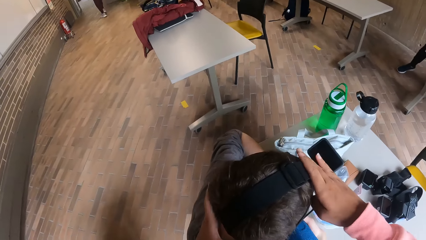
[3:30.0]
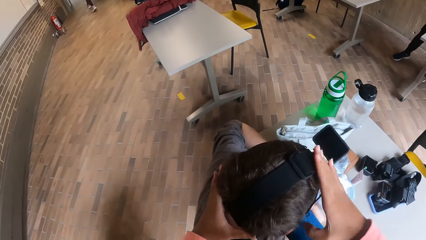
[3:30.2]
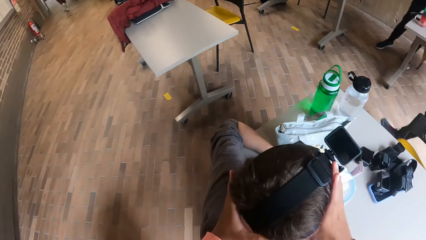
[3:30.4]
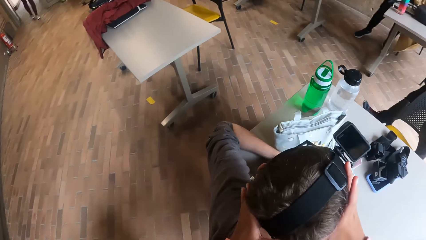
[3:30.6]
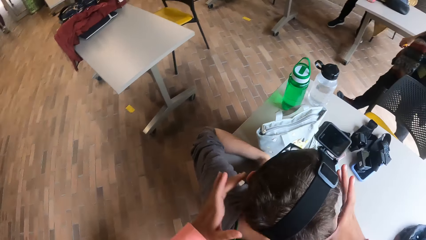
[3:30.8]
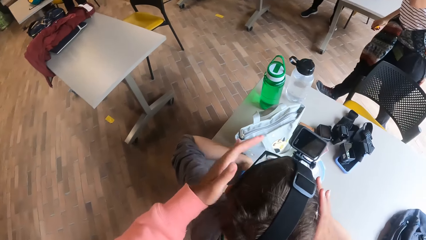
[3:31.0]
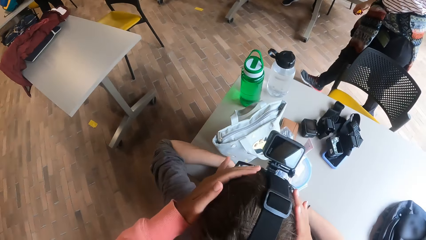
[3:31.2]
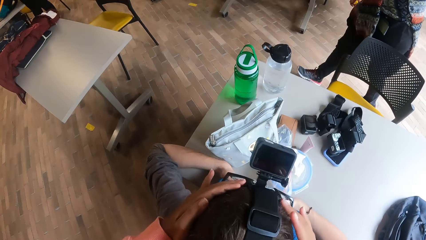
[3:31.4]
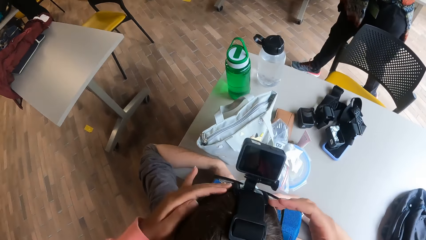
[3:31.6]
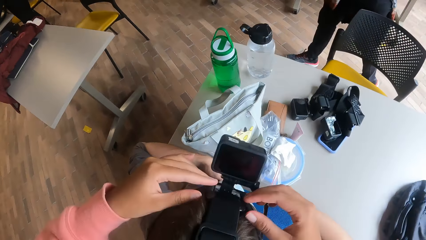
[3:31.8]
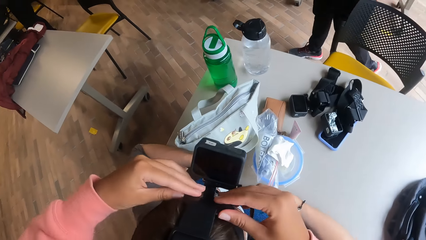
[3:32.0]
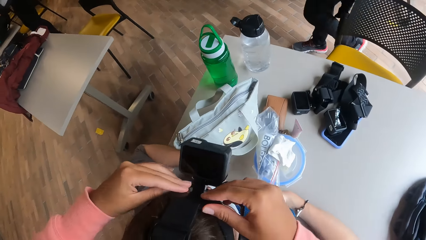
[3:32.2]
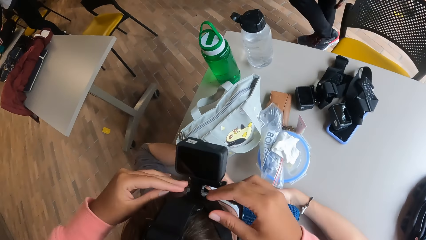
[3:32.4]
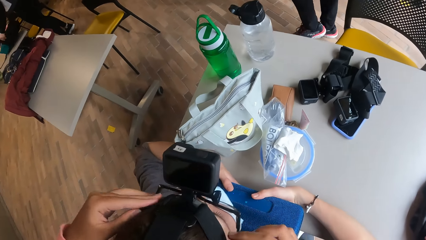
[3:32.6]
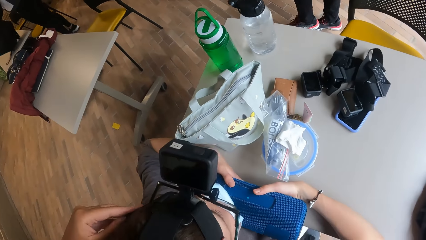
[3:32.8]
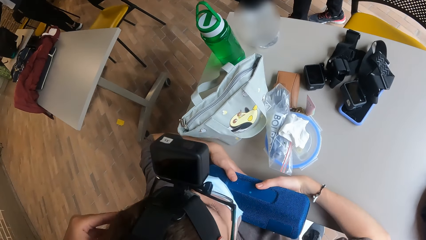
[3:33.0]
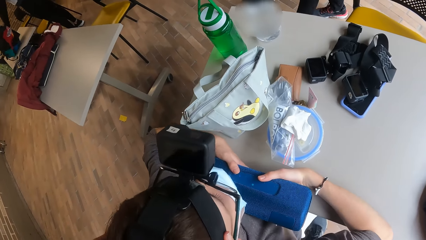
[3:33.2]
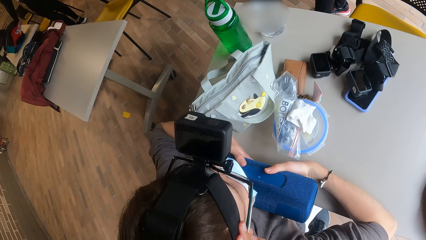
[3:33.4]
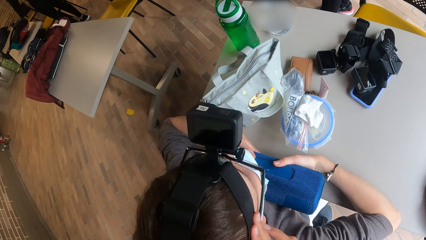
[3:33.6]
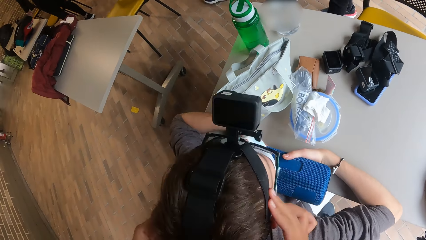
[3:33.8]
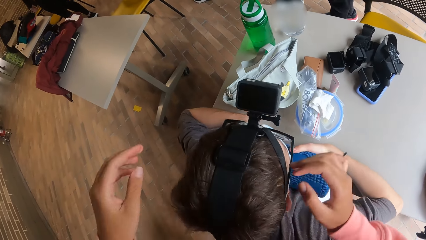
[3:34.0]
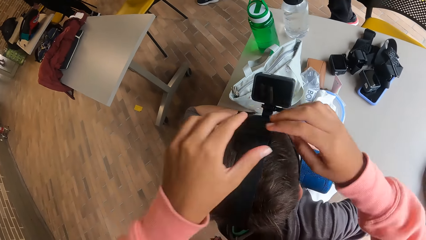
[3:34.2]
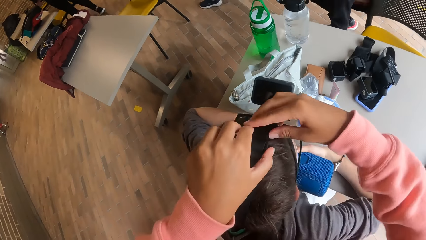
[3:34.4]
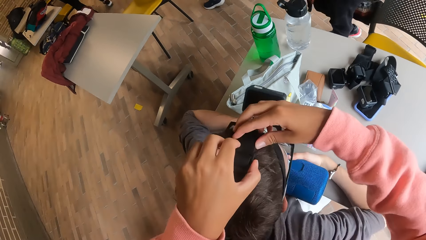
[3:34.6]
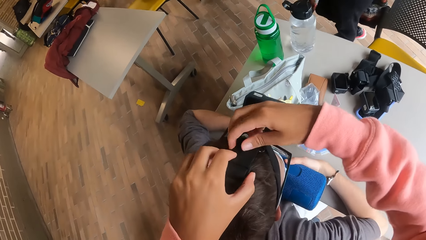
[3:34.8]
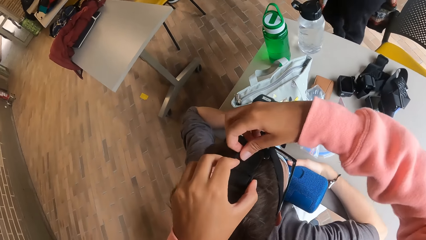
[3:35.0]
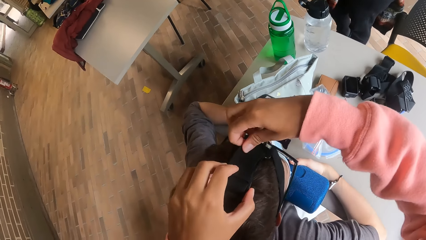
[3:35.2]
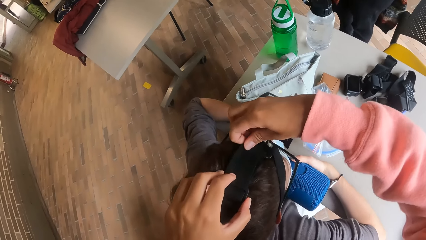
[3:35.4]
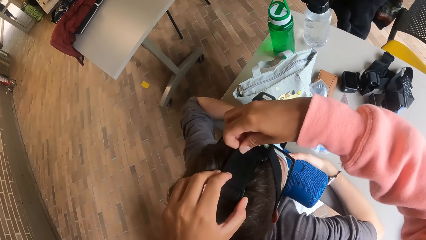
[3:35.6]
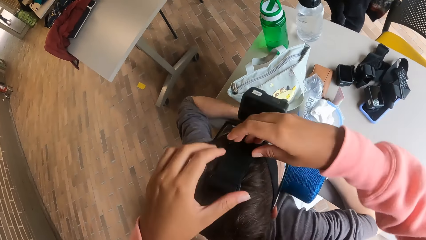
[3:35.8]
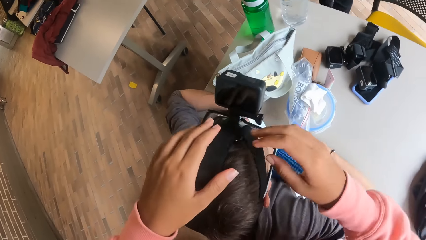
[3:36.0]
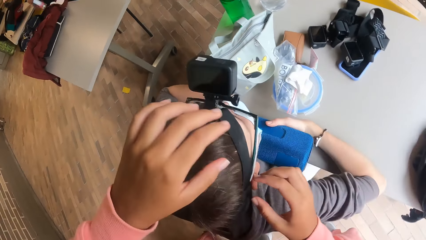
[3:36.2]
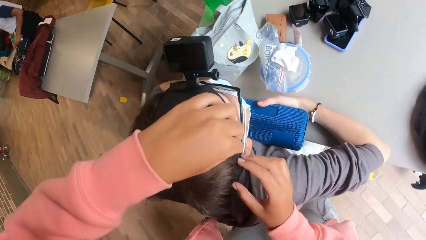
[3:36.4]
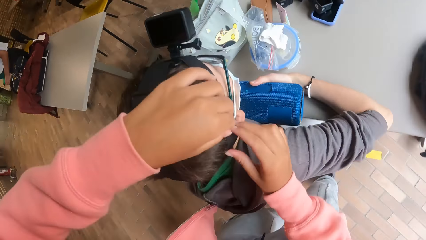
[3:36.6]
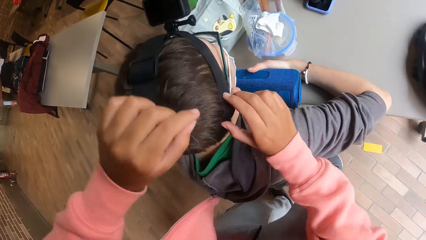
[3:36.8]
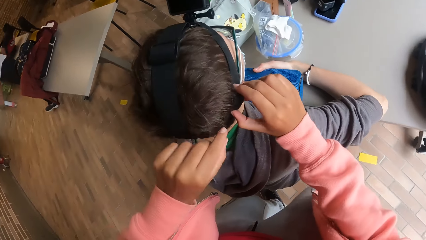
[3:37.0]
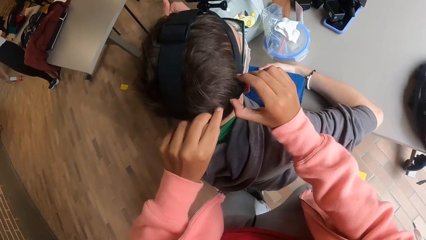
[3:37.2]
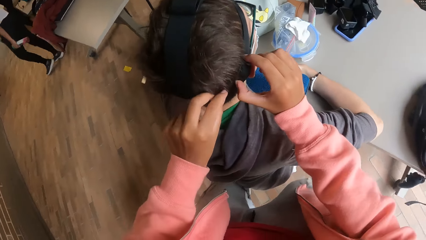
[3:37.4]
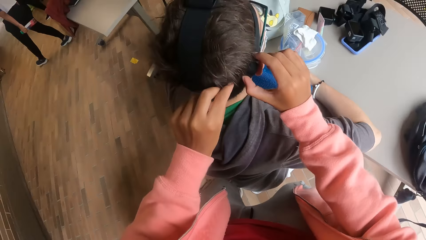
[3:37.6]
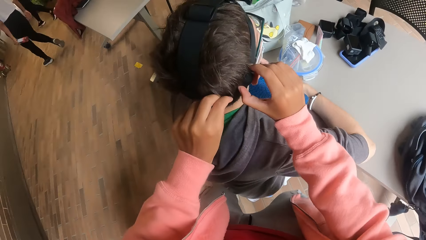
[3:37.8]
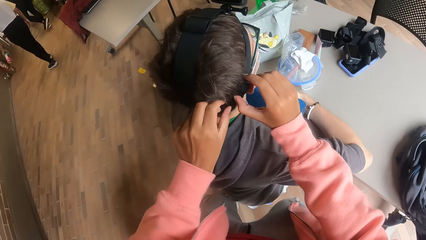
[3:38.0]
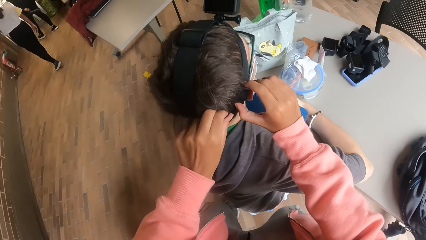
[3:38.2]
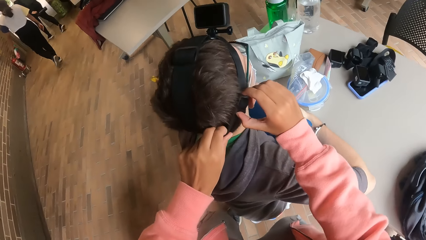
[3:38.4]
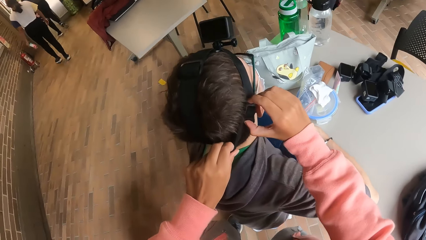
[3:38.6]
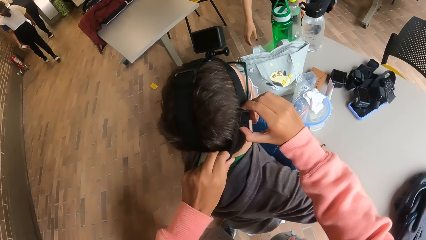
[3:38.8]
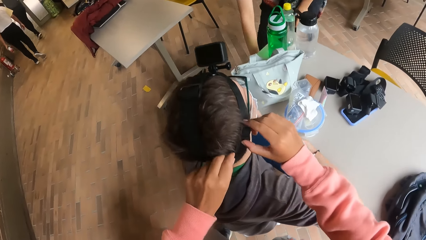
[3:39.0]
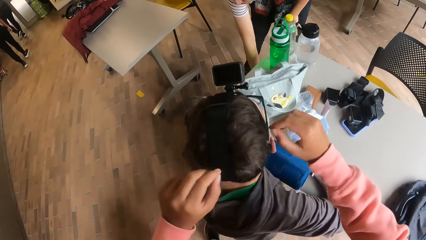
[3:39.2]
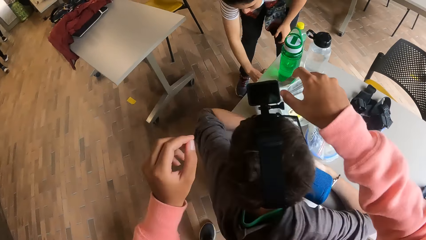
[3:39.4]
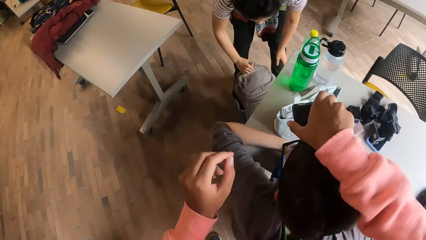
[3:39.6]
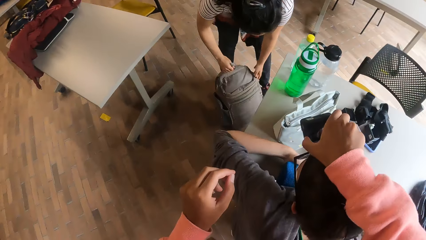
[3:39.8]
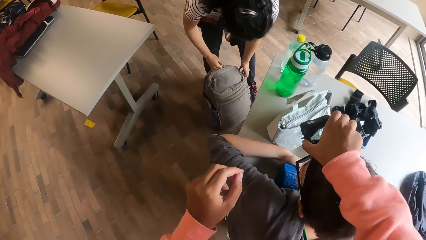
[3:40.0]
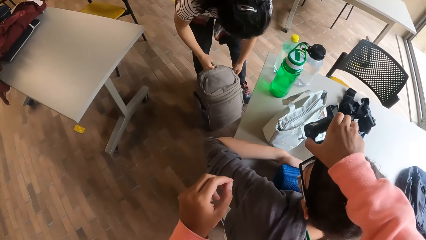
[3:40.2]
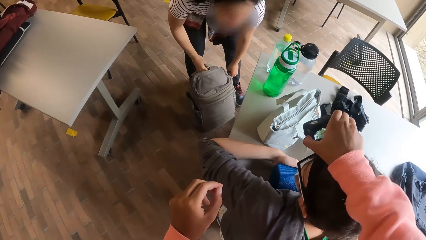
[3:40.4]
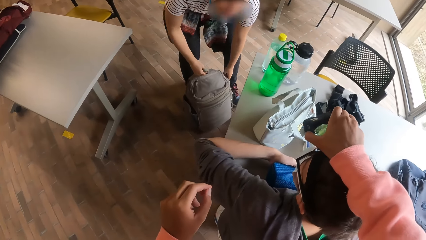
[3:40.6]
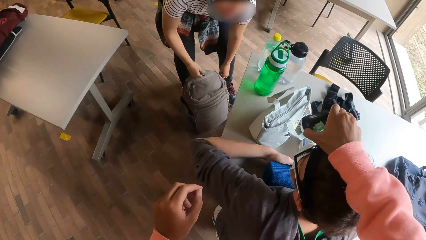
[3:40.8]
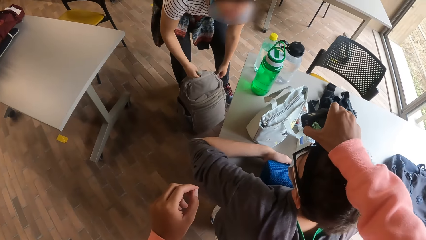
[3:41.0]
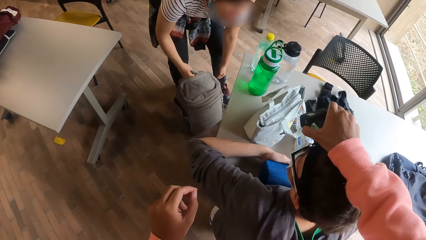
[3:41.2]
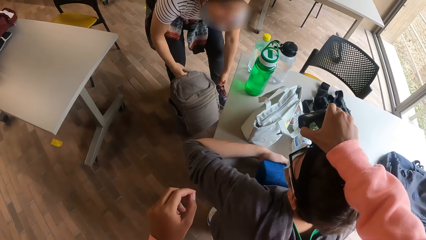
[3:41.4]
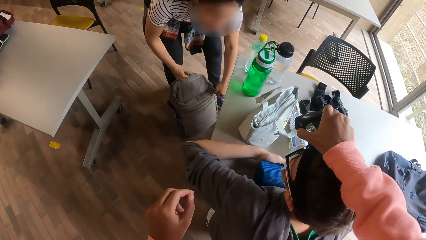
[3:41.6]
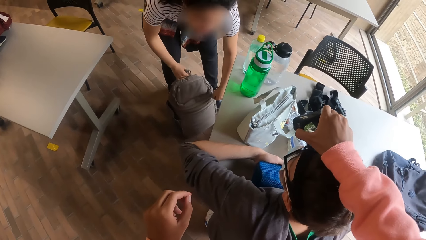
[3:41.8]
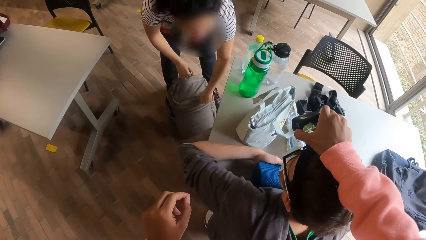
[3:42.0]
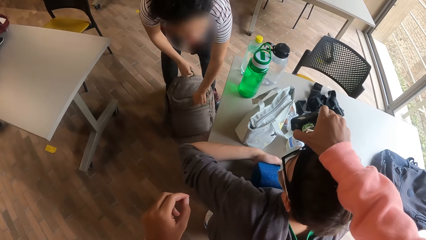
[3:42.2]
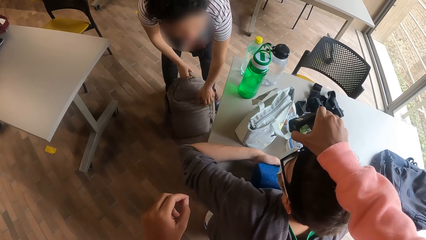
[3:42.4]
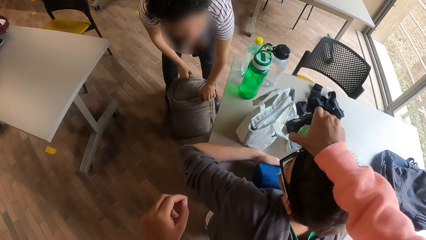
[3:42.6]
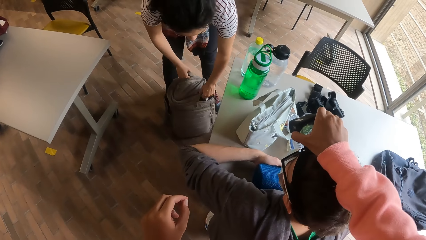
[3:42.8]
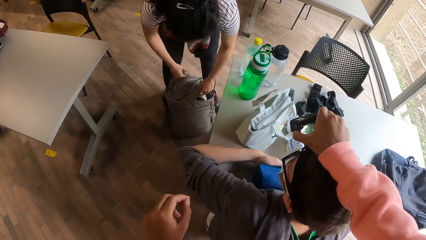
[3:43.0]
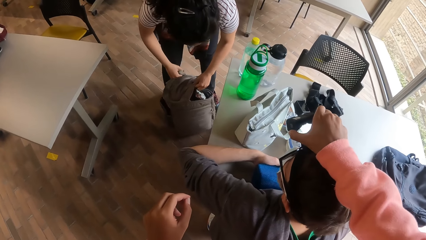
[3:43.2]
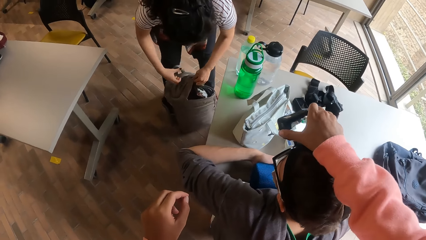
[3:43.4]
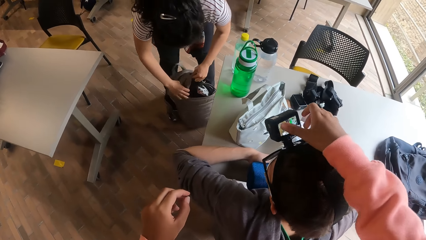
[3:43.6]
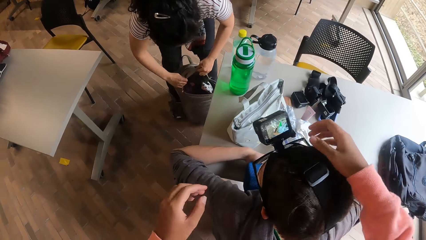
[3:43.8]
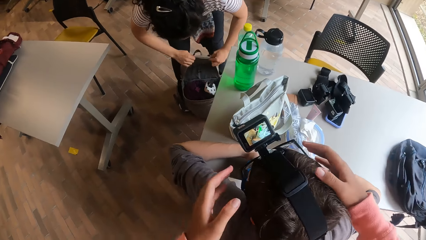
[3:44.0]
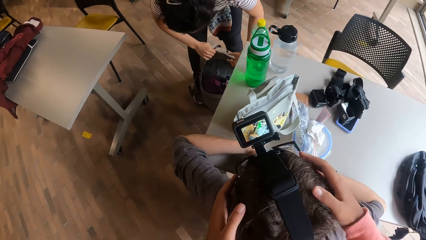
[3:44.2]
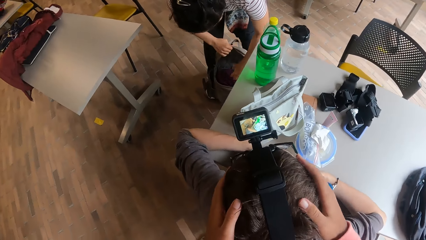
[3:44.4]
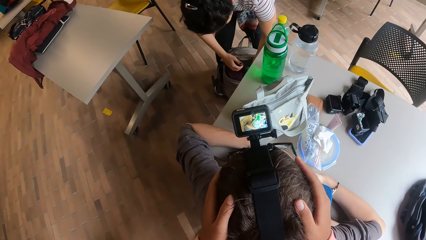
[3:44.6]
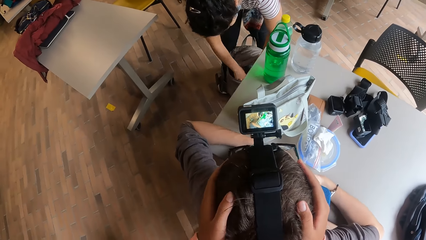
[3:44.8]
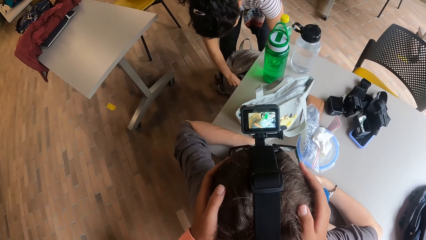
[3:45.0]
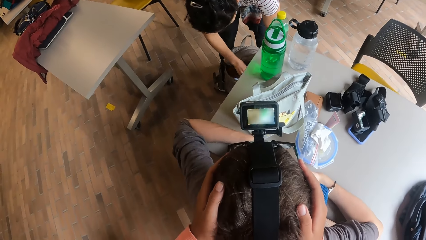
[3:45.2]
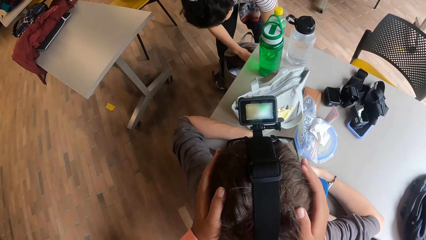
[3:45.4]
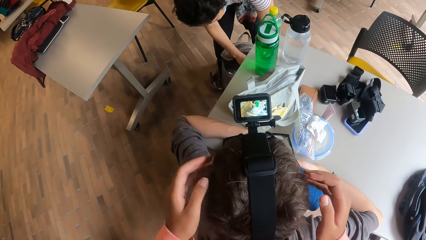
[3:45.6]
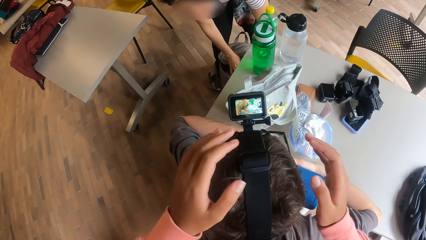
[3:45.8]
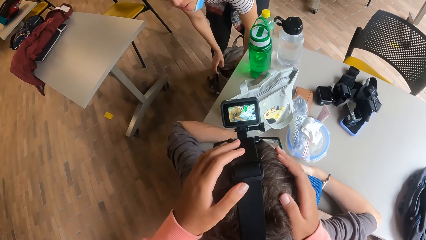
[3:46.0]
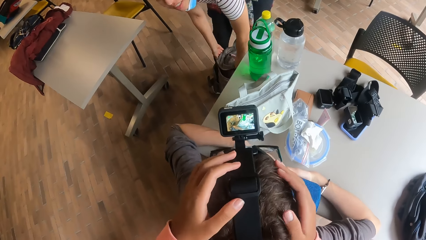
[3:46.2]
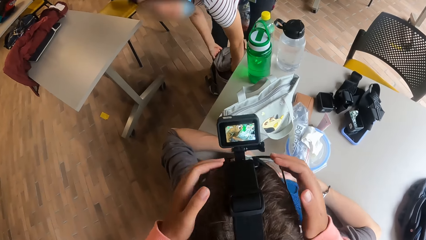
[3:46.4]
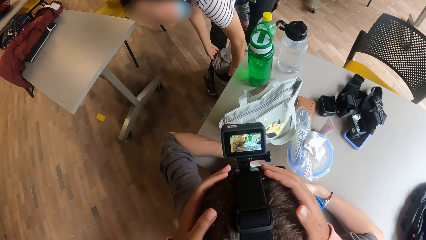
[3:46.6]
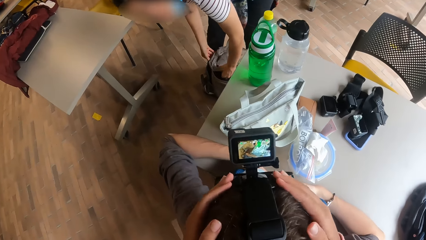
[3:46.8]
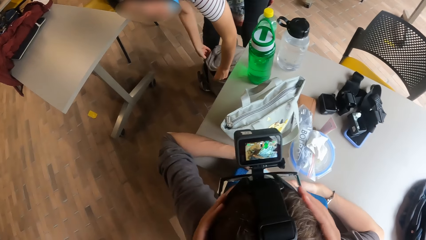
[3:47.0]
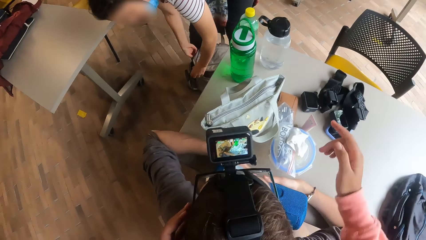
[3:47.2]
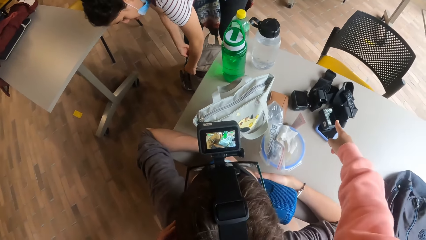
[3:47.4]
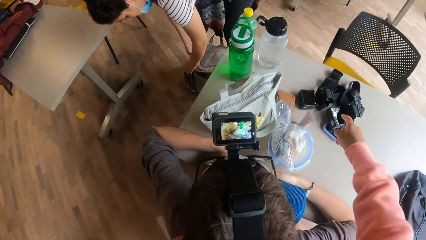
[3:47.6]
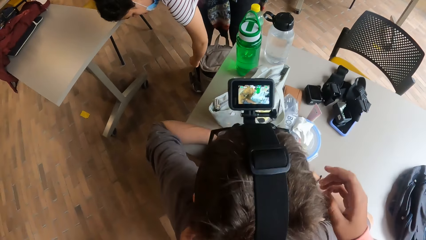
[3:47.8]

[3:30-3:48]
The woman touches a backpack on the floor with her right hand and unzips the backpack on the floor with her left hand. The woman holds the bag with both hands. The woman opens the backpack on the floor with both hands. The woman searches through the backpack on the floor with her right hand and holds the backpack on the floor with both her hands. The camera wearer points at the camera.
